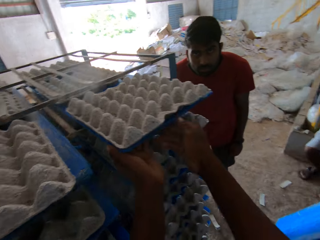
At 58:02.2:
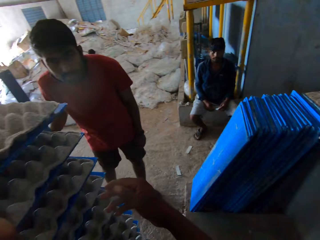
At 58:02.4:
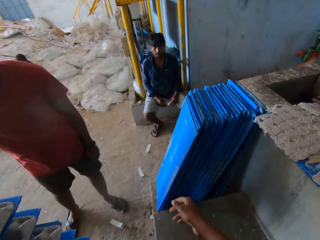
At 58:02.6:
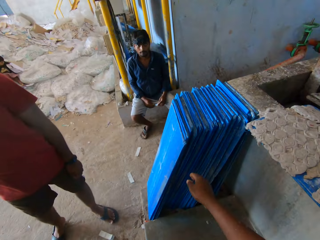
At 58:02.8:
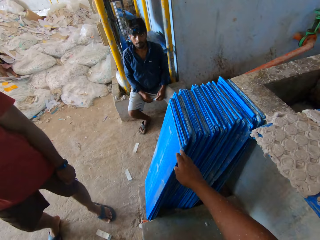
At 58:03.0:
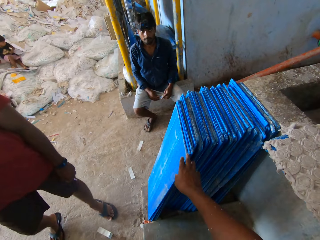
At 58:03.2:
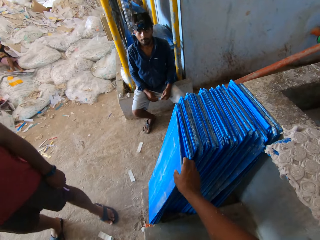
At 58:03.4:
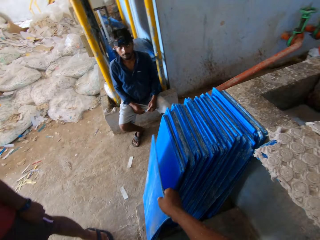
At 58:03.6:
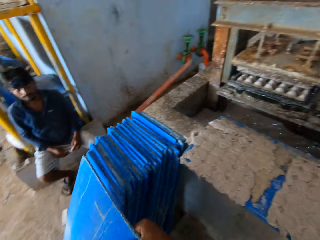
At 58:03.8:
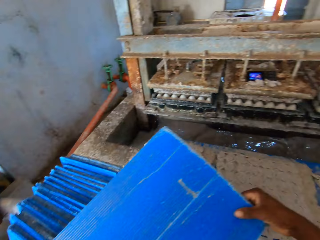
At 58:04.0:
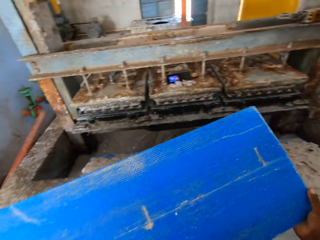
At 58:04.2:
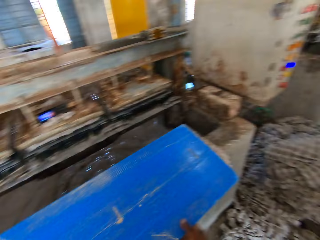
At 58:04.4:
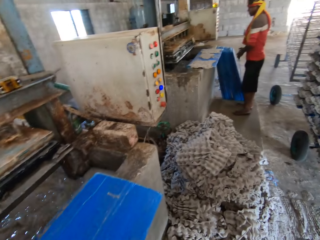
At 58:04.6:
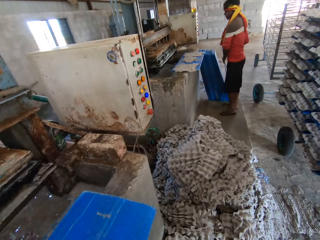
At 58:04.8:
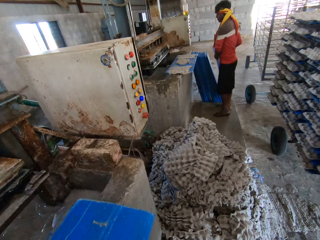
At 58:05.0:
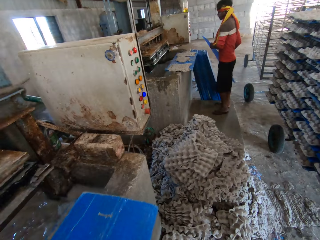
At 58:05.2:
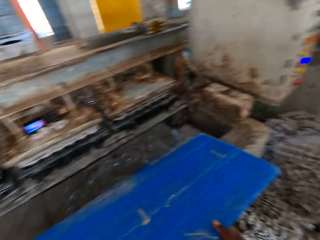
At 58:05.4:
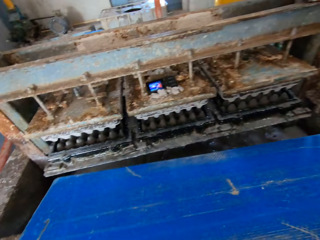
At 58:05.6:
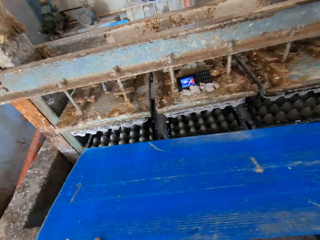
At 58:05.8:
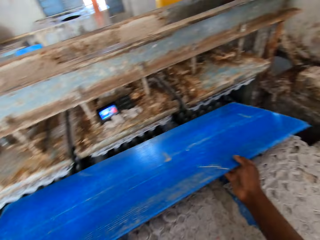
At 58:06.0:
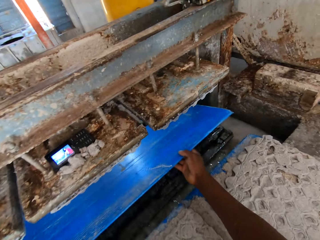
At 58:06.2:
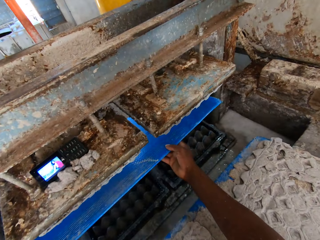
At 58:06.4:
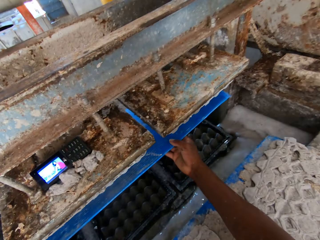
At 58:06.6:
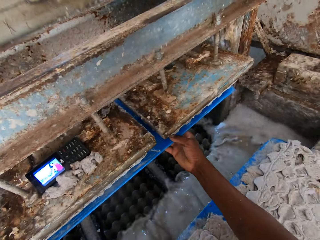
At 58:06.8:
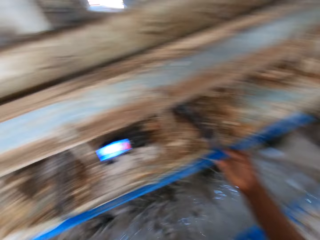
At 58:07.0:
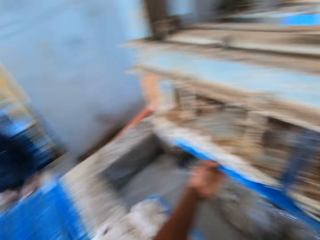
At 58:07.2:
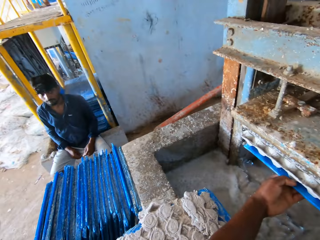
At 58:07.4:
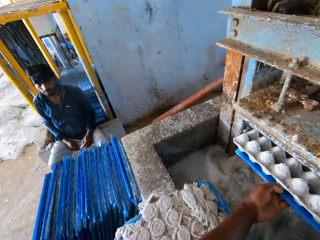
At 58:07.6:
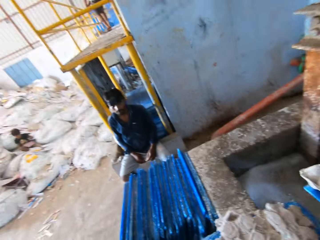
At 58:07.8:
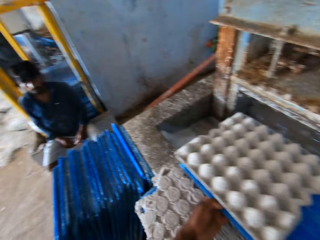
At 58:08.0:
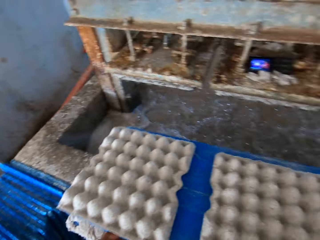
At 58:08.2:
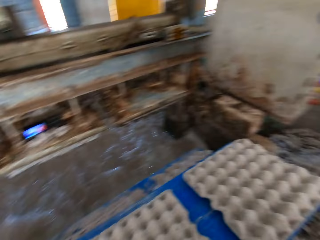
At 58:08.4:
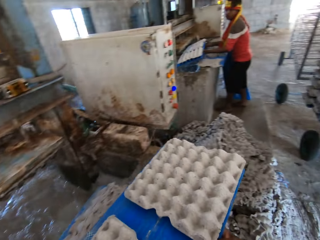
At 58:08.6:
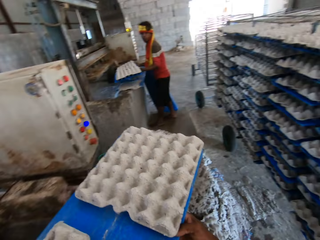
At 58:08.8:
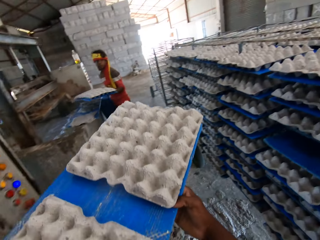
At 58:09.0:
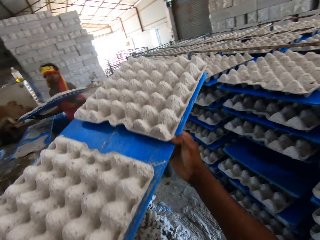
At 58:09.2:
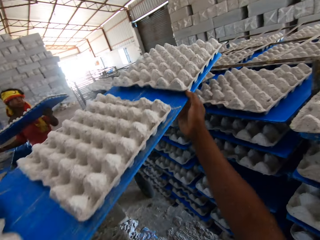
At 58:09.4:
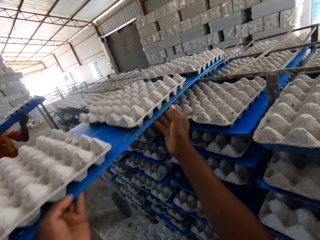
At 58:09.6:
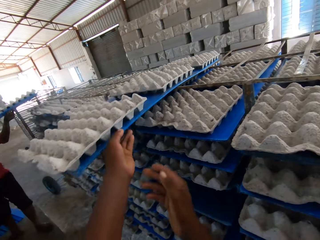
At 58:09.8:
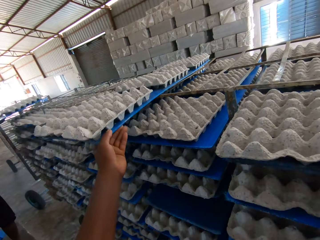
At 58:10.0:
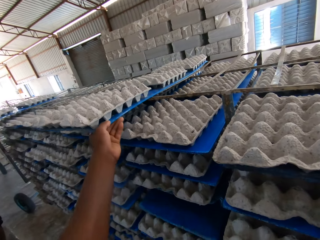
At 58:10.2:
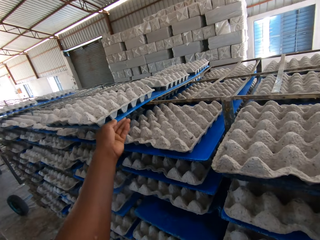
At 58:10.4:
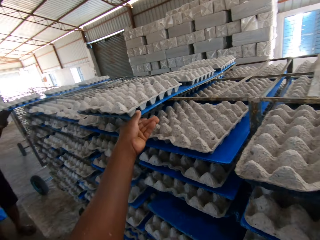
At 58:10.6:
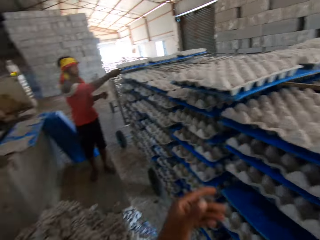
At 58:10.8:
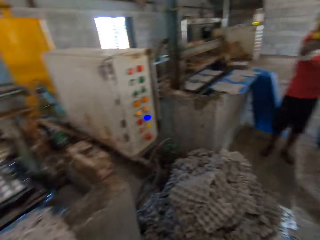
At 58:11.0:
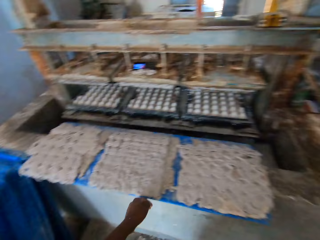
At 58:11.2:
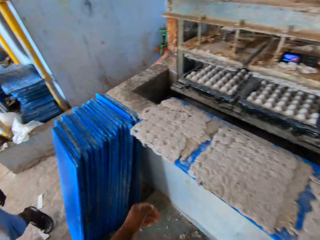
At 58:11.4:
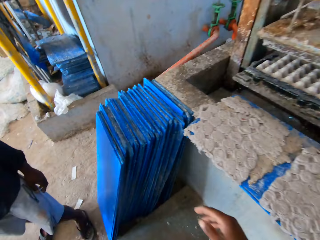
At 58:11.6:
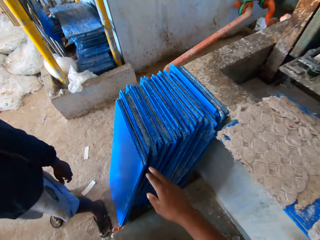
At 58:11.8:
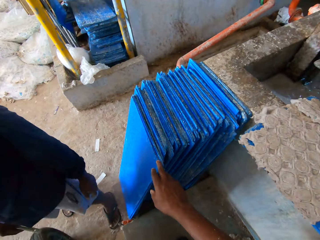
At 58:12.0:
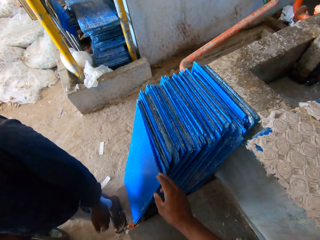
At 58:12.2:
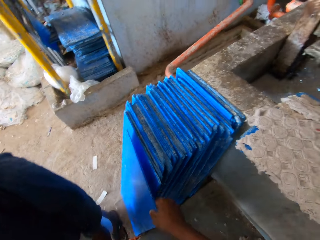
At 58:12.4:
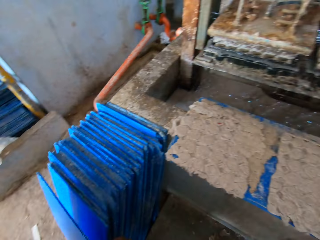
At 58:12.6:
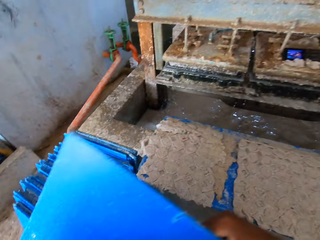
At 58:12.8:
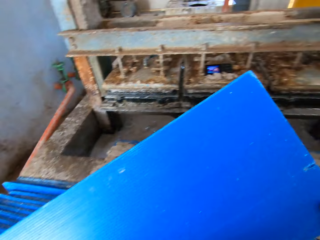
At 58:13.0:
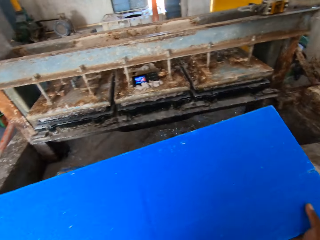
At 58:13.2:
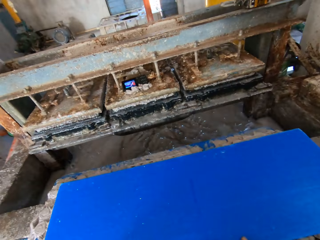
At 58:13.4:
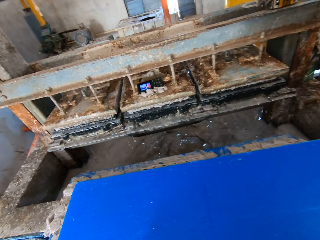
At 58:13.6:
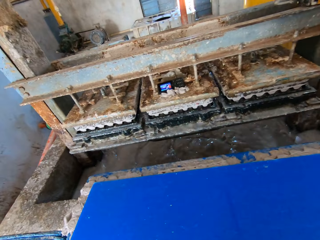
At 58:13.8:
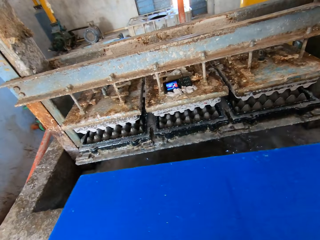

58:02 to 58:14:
The camera wearer takes a board from the floor. They move the board to the machine. They move the board with crates to the stand. They take the board from the floor.

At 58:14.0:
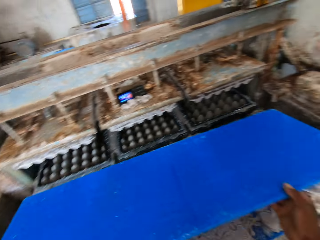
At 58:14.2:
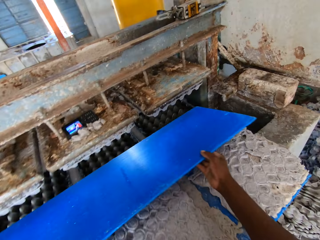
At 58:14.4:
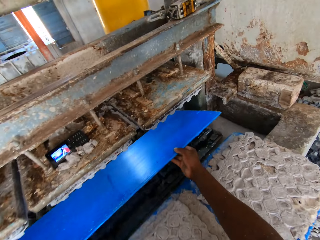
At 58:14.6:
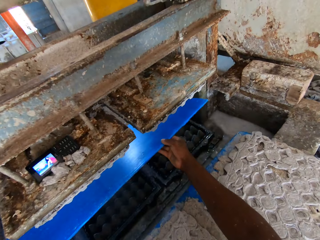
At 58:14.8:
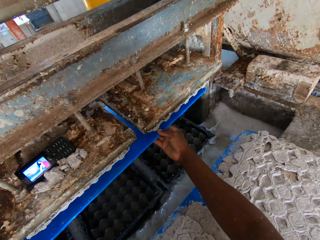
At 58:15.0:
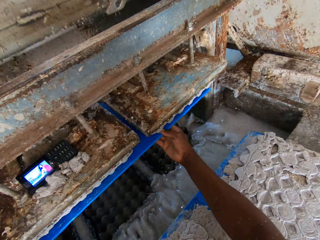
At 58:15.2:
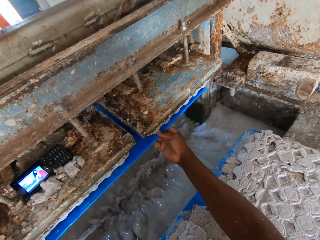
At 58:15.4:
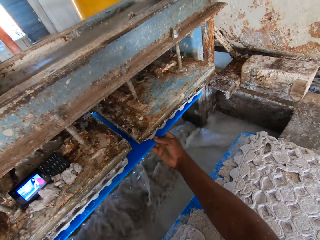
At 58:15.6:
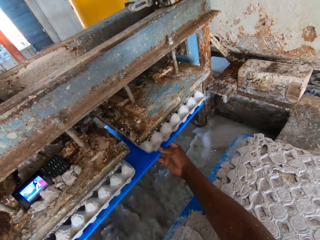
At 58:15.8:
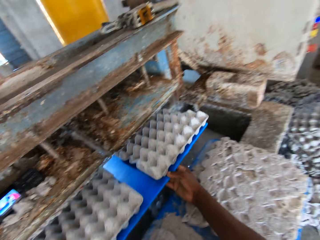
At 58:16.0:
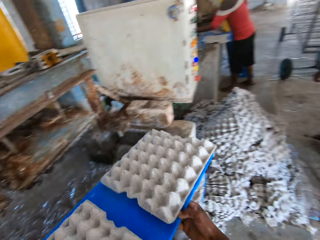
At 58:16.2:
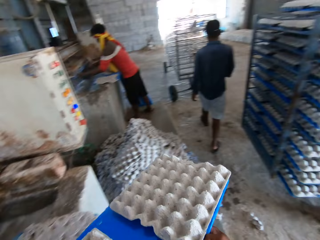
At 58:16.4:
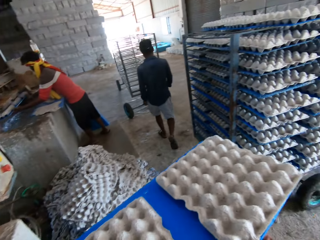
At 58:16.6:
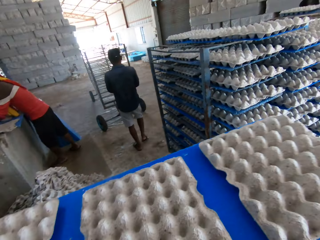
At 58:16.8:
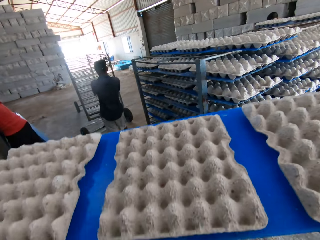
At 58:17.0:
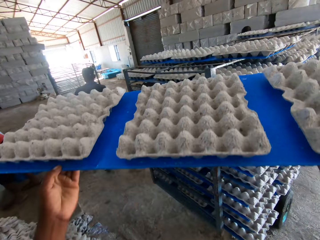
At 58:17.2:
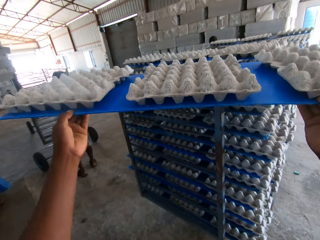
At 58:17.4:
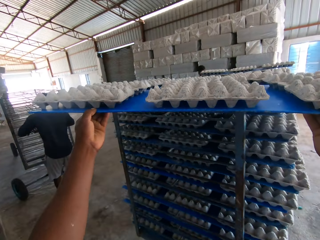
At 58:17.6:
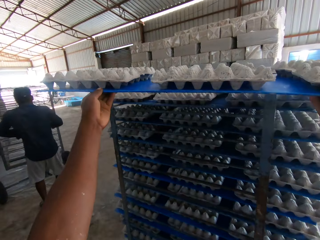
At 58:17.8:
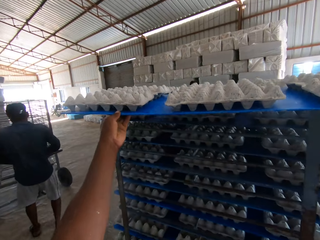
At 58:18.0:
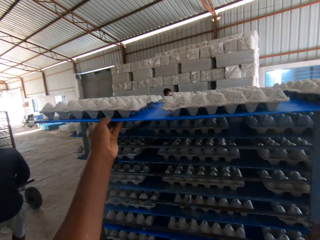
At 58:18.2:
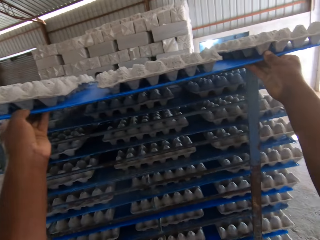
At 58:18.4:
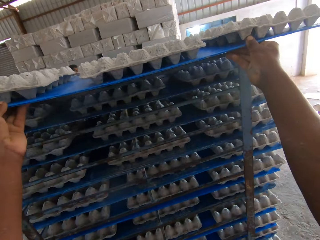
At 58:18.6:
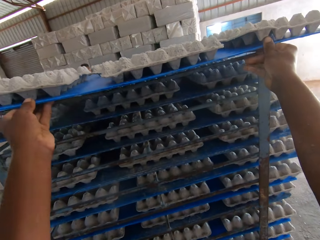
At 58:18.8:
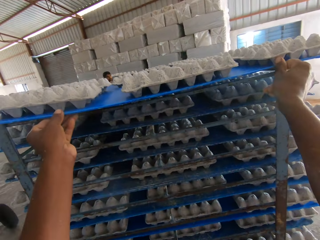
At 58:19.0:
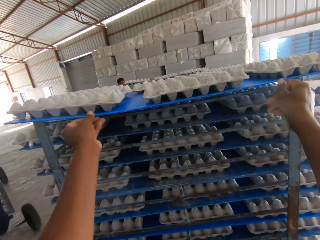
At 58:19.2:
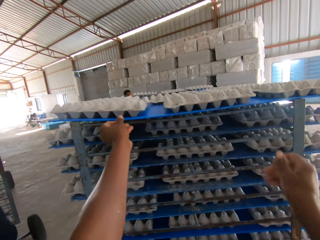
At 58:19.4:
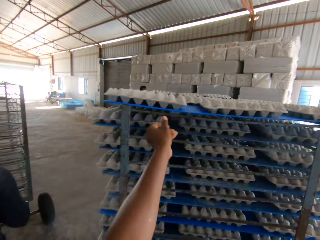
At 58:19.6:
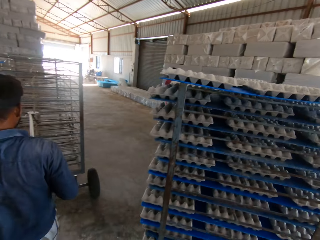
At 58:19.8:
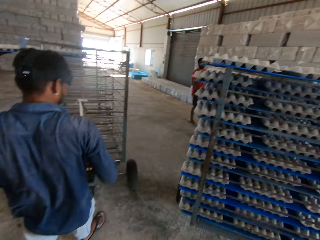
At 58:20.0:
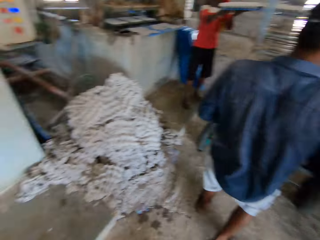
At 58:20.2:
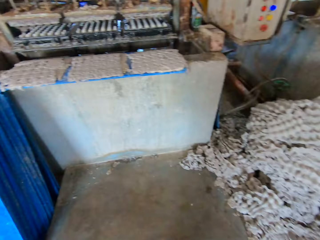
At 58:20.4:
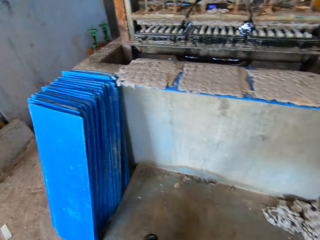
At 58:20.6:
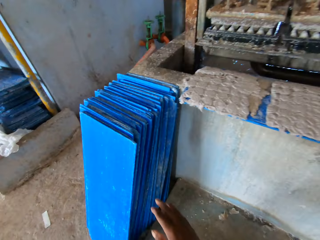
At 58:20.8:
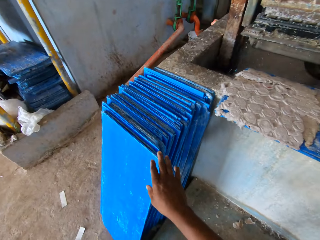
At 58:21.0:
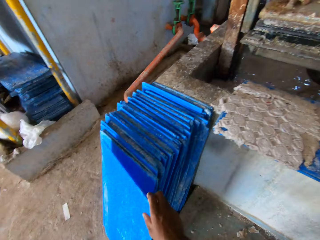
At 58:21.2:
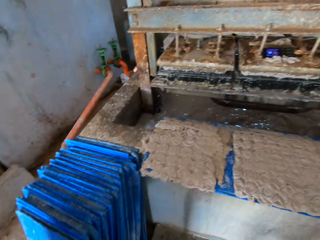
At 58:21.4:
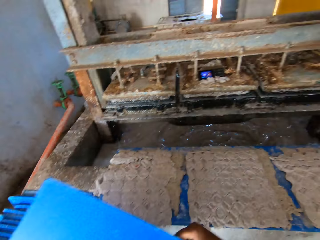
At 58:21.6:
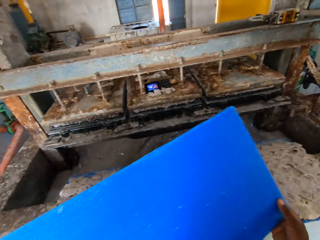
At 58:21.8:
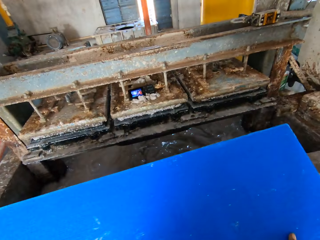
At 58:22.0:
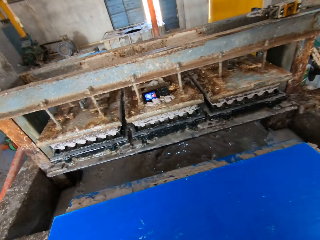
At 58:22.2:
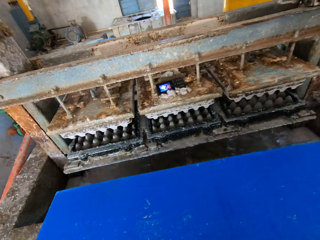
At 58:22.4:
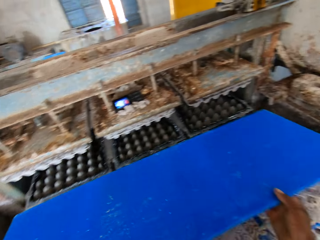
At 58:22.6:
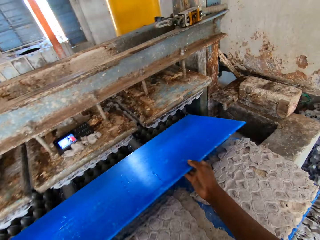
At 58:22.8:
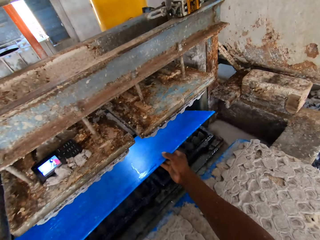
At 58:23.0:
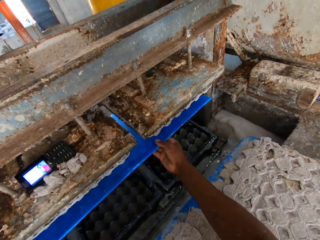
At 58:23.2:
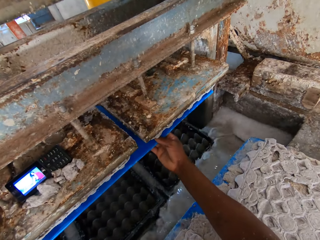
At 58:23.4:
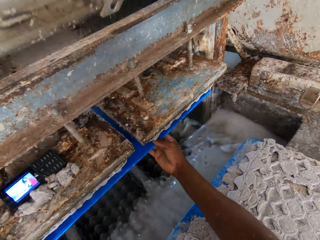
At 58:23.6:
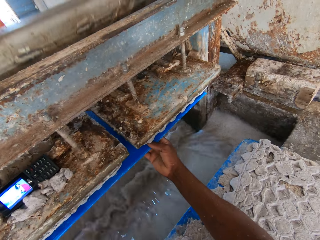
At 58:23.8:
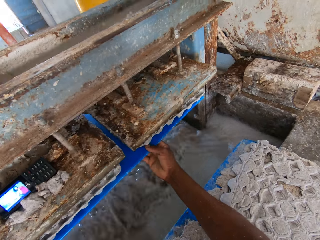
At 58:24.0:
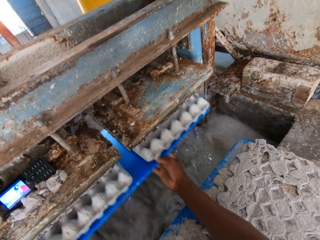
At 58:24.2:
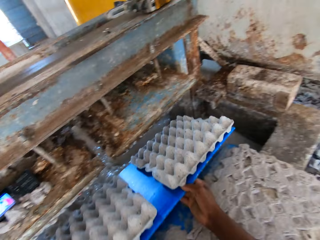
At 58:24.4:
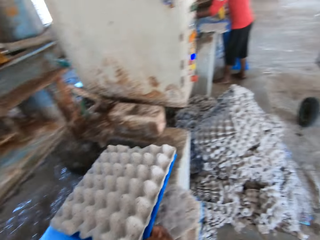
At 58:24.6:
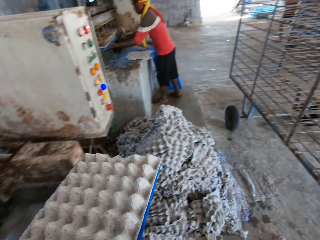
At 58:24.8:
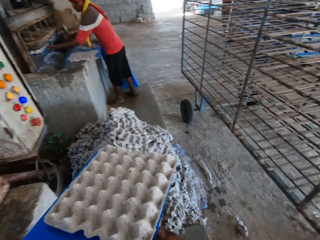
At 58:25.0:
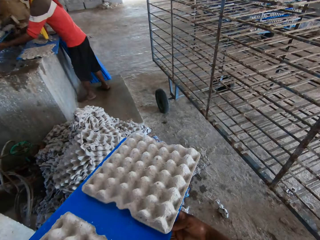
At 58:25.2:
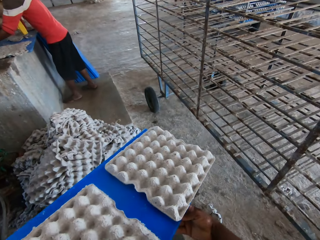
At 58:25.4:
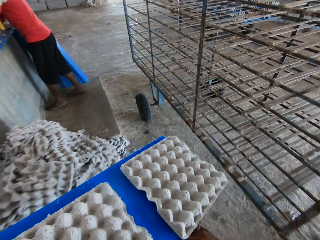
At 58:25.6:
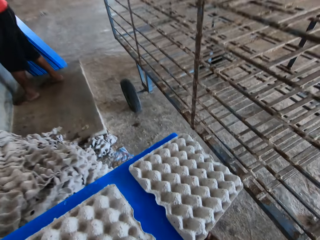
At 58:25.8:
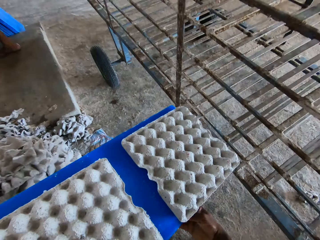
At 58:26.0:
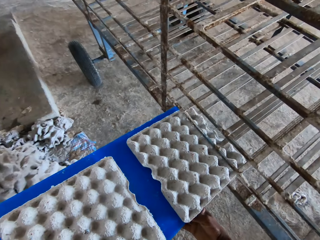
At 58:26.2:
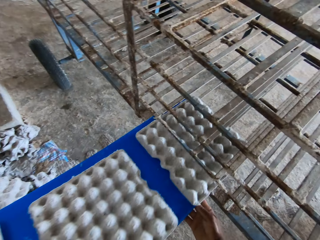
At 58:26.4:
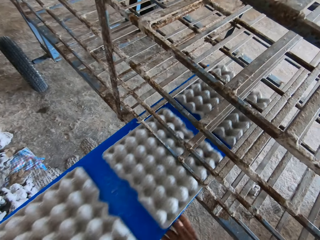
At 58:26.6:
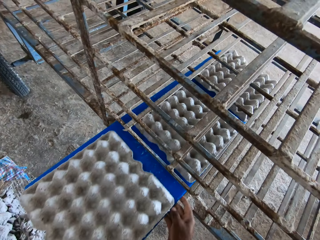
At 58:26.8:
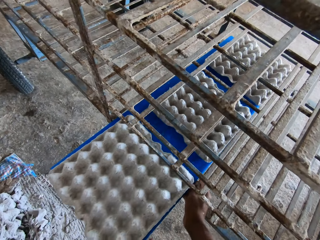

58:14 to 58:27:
The camera wearer moves the board to the machine. They move the board with crates to the stand. They take the board from the floor. They move the board to the machine. They move the board with crates to the stand.
